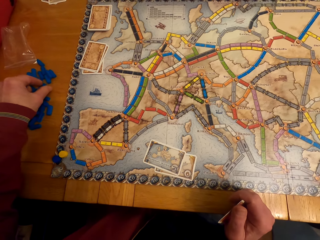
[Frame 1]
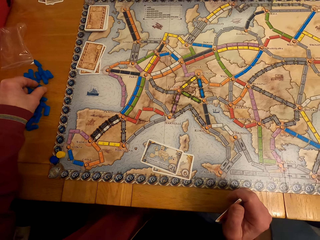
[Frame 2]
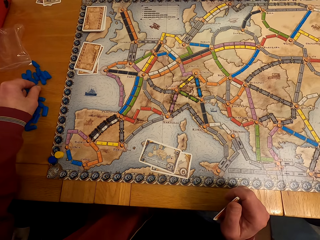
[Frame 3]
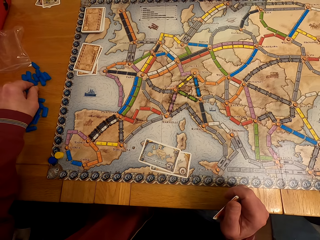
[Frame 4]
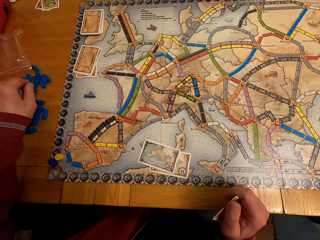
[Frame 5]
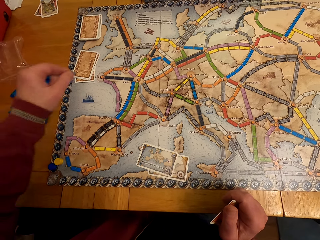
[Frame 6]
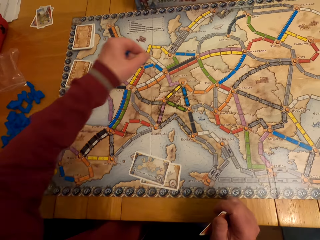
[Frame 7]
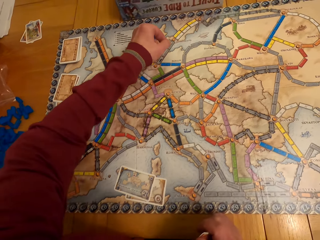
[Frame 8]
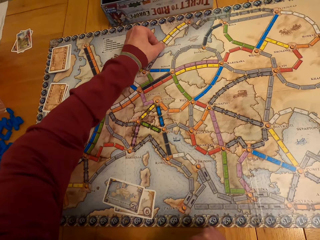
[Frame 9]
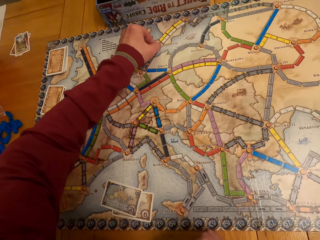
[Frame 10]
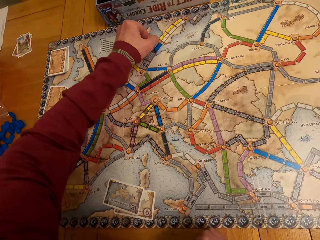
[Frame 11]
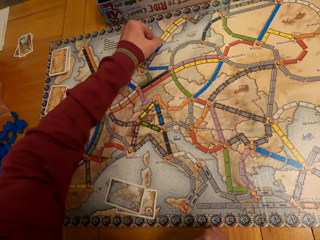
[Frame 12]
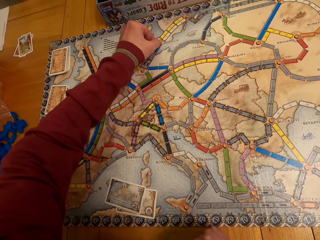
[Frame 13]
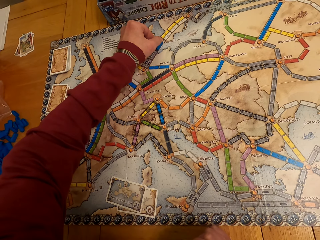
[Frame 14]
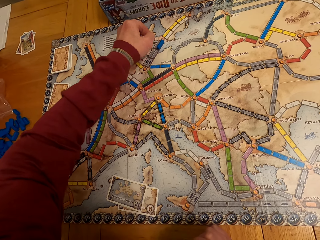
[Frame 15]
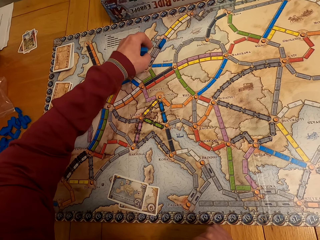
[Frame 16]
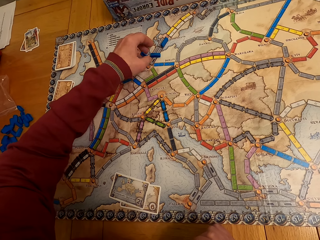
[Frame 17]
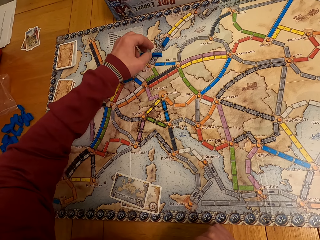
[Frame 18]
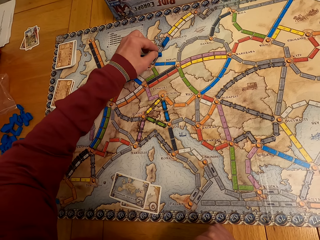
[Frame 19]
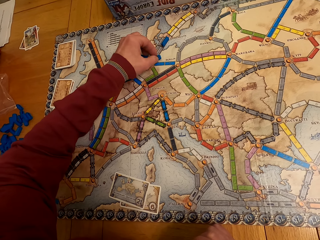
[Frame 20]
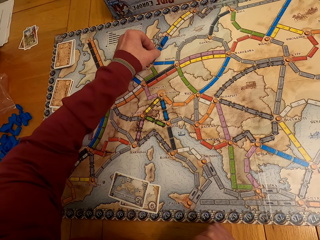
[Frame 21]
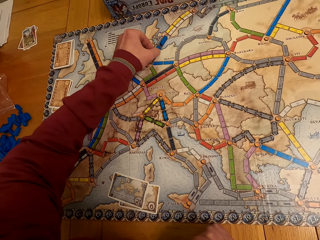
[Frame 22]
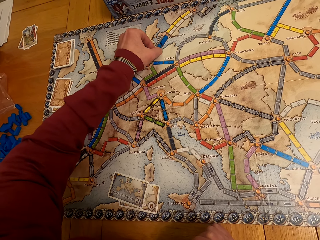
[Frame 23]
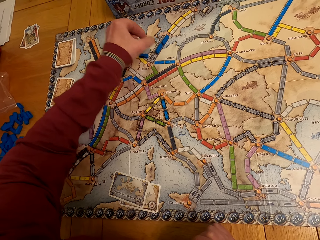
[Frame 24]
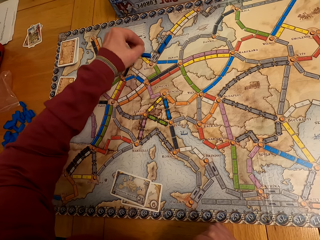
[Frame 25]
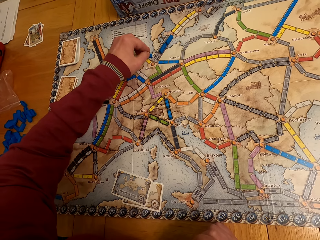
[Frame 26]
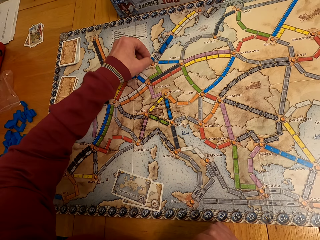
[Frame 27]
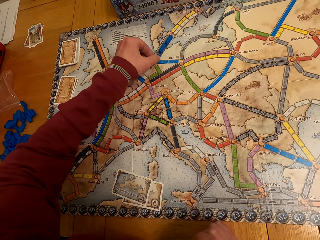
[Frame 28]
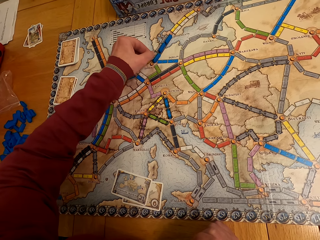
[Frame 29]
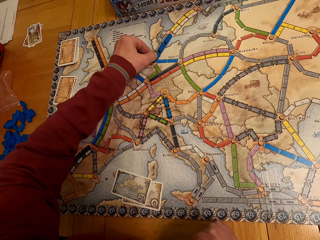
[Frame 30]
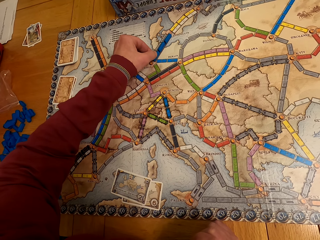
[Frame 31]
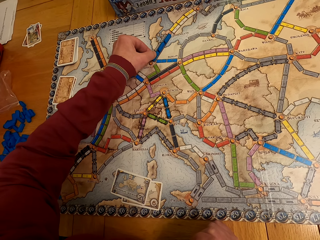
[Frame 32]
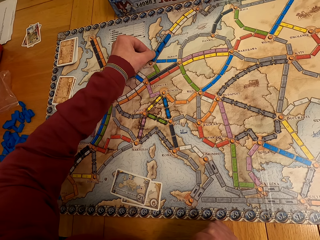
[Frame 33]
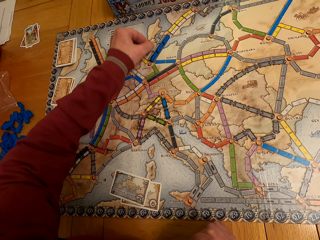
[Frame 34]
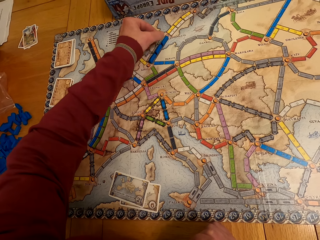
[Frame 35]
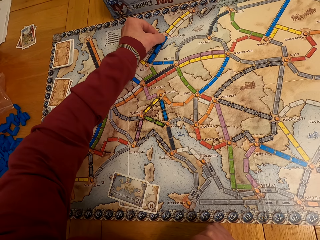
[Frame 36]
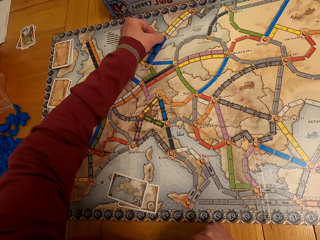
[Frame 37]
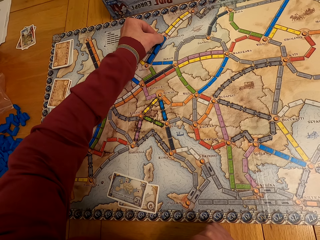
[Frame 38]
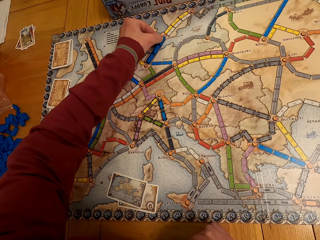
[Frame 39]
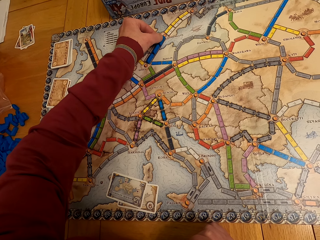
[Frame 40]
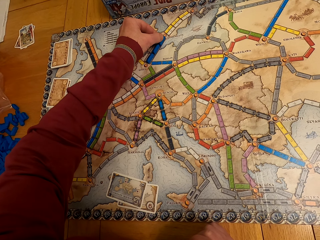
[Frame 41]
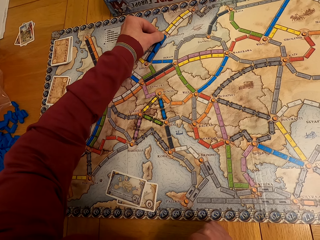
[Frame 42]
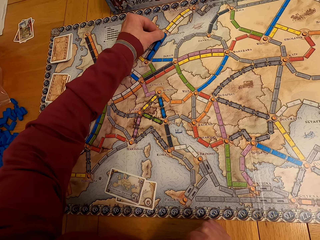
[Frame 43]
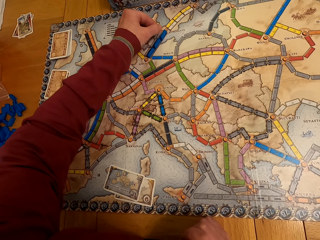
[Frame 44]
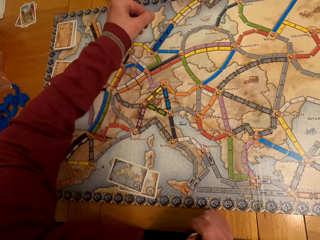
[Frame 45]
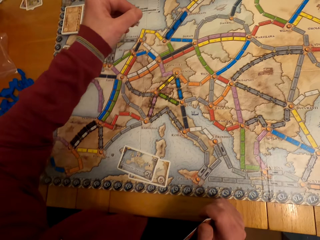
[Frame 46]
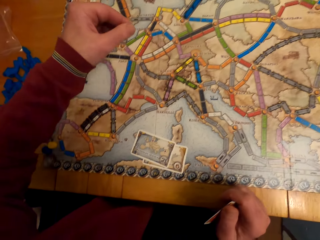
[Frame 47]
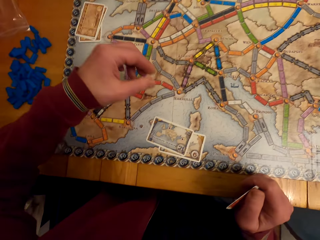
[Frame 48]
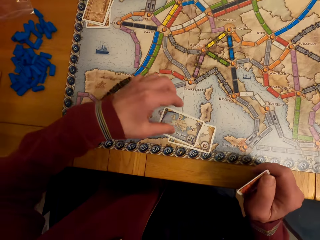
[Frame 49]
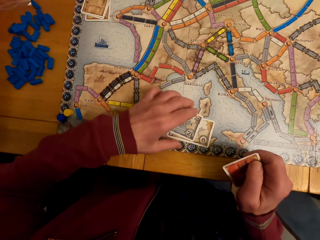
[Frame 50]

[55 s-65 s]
A man puts the model pieces on the paper. The camera wearer arranges the board game chips on the table. The man puts the model pieces on the paper again. The man moves the model piece. The man moves the hand.

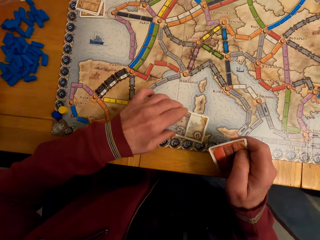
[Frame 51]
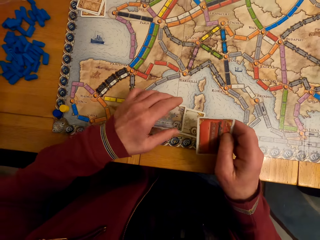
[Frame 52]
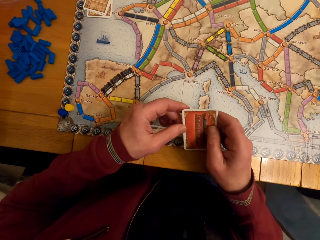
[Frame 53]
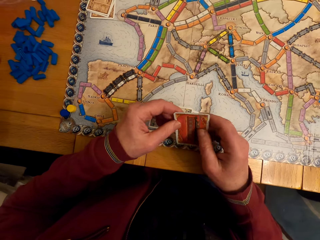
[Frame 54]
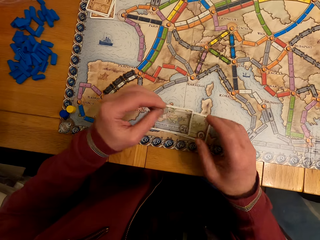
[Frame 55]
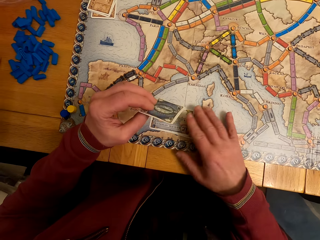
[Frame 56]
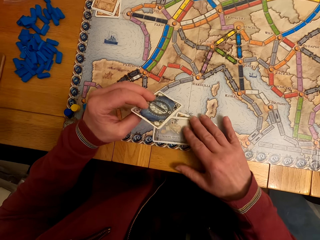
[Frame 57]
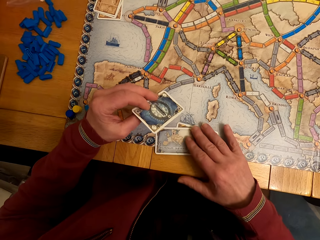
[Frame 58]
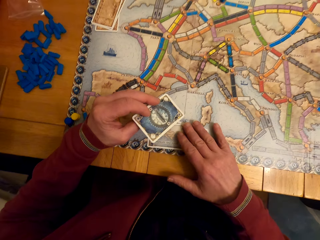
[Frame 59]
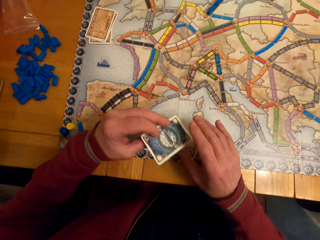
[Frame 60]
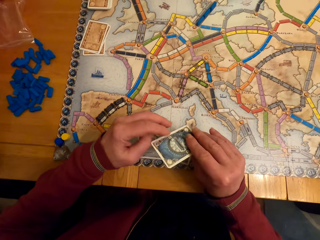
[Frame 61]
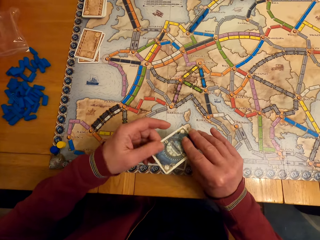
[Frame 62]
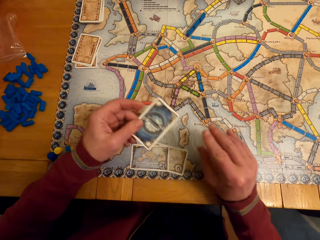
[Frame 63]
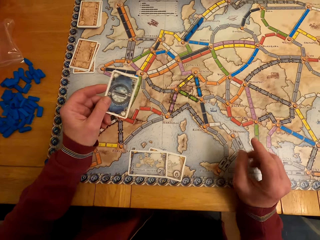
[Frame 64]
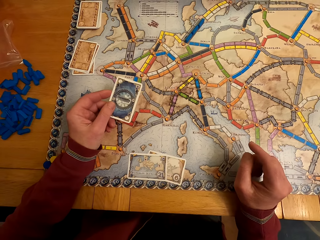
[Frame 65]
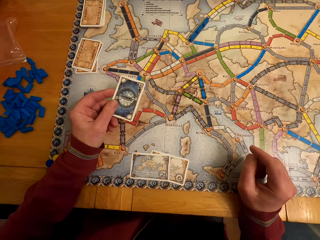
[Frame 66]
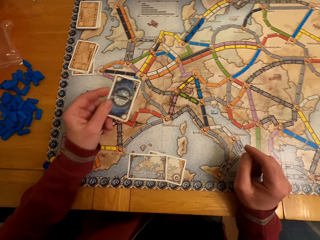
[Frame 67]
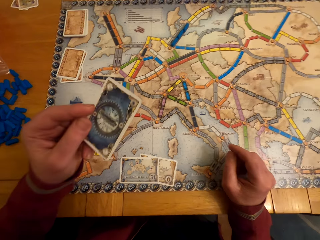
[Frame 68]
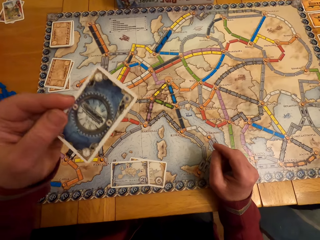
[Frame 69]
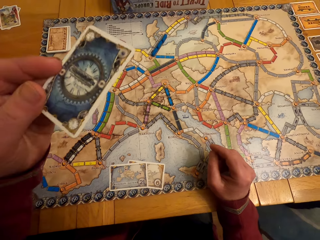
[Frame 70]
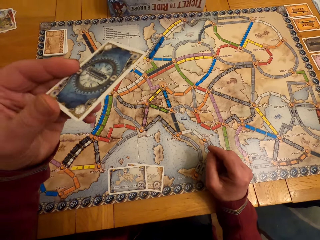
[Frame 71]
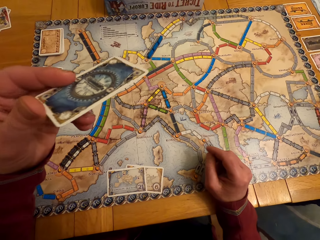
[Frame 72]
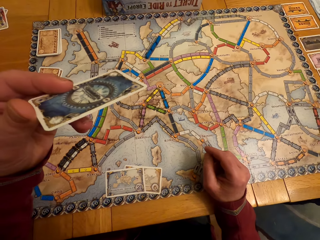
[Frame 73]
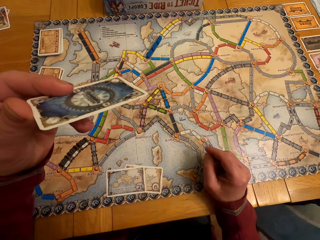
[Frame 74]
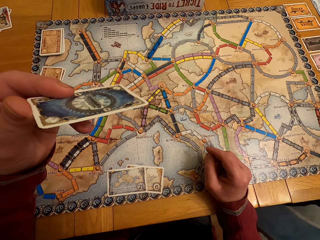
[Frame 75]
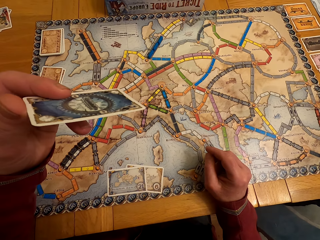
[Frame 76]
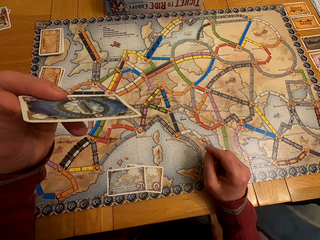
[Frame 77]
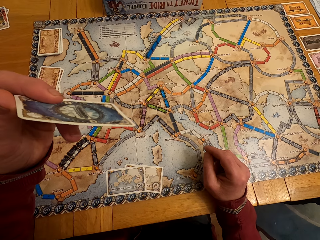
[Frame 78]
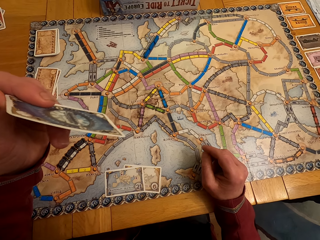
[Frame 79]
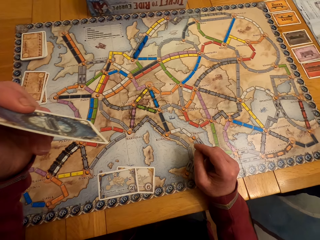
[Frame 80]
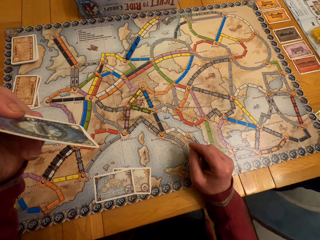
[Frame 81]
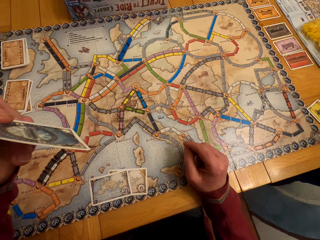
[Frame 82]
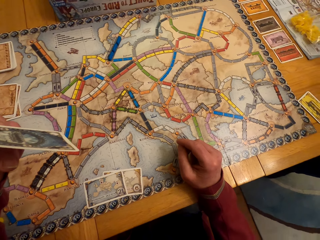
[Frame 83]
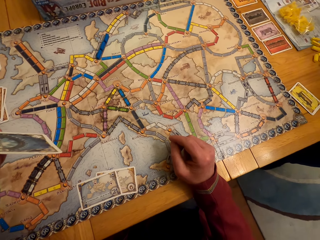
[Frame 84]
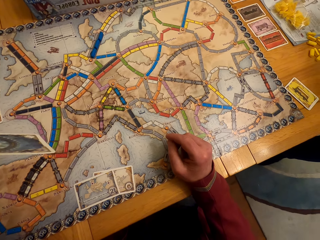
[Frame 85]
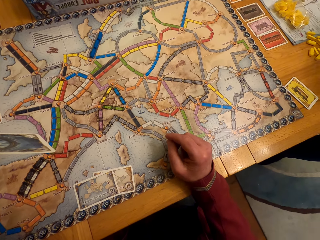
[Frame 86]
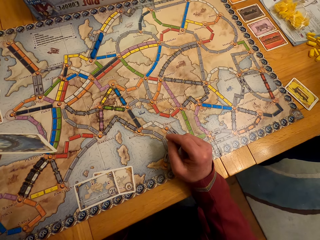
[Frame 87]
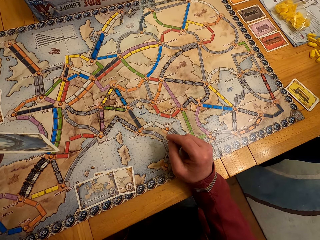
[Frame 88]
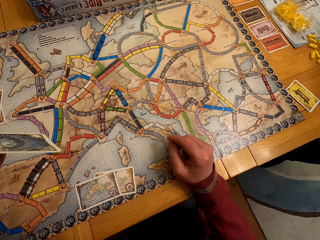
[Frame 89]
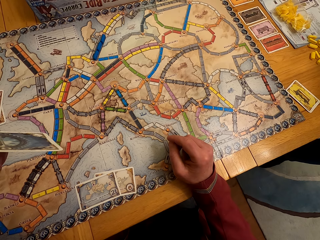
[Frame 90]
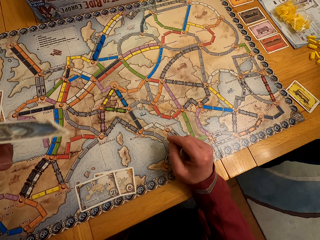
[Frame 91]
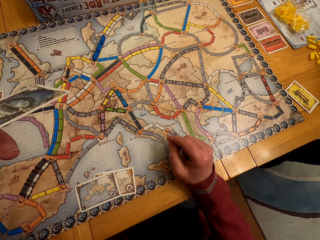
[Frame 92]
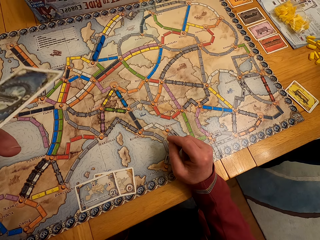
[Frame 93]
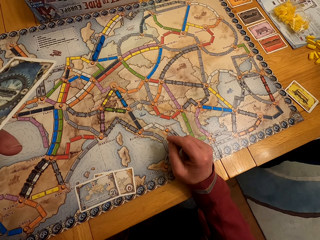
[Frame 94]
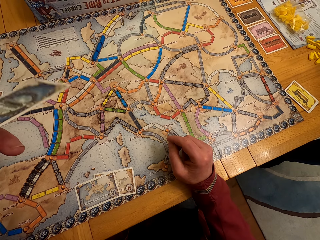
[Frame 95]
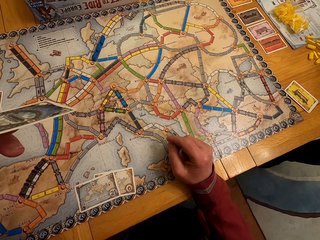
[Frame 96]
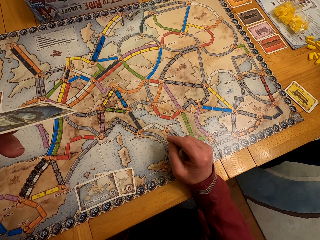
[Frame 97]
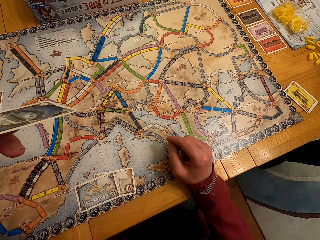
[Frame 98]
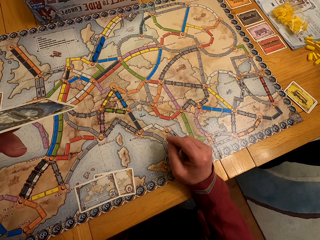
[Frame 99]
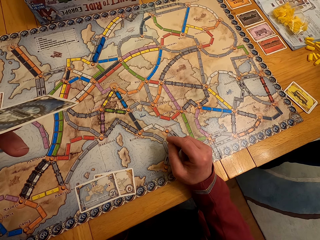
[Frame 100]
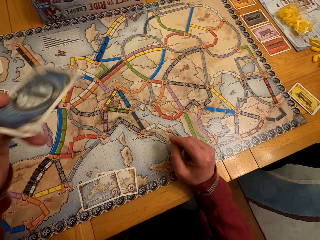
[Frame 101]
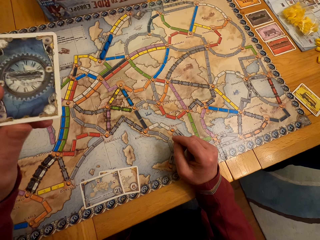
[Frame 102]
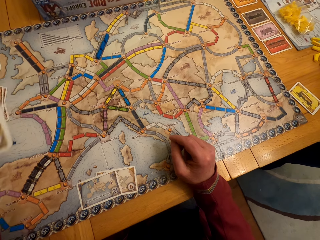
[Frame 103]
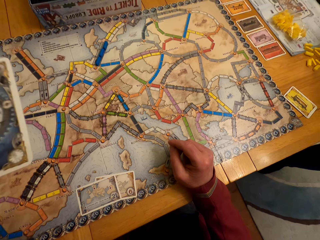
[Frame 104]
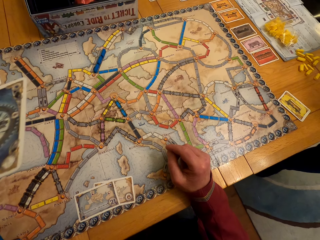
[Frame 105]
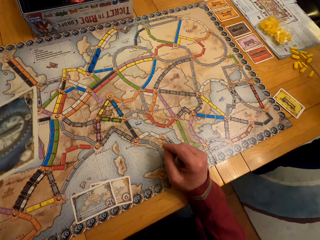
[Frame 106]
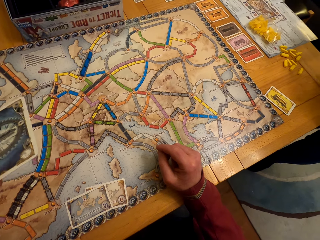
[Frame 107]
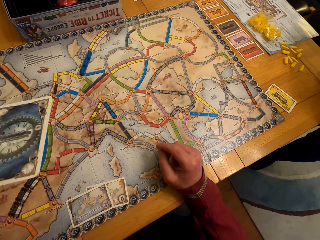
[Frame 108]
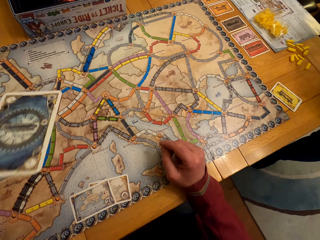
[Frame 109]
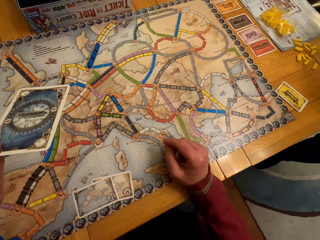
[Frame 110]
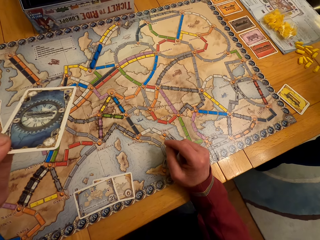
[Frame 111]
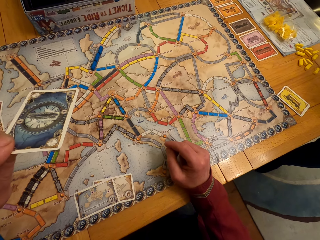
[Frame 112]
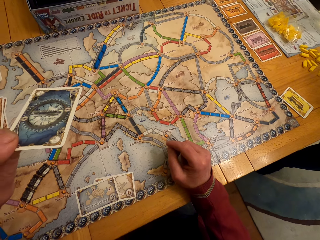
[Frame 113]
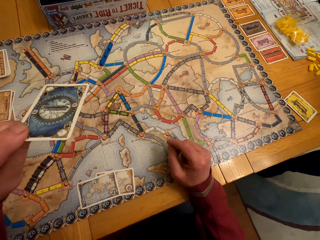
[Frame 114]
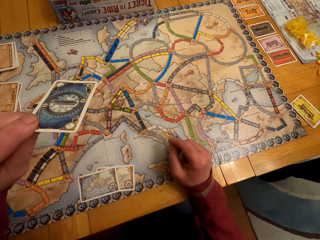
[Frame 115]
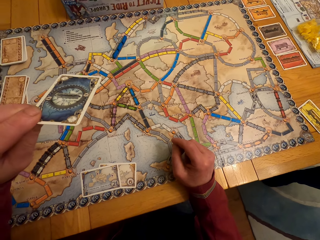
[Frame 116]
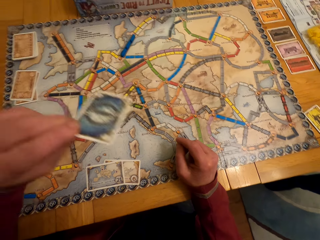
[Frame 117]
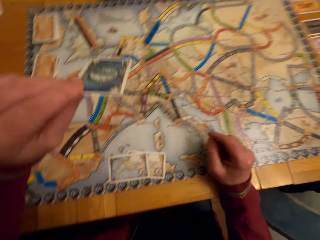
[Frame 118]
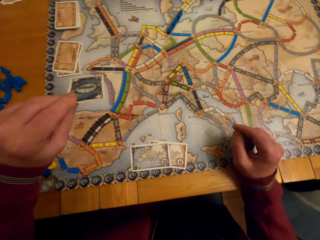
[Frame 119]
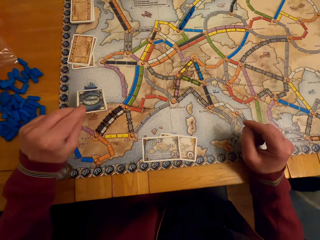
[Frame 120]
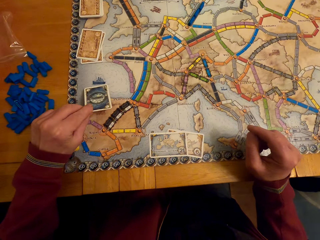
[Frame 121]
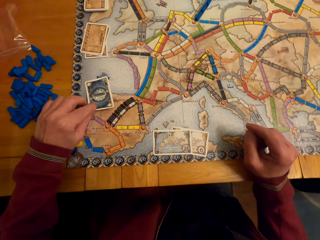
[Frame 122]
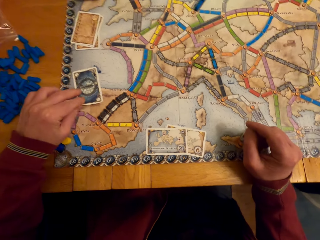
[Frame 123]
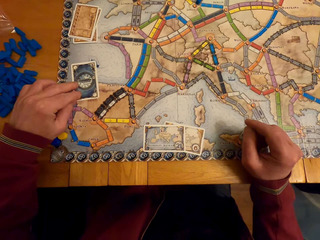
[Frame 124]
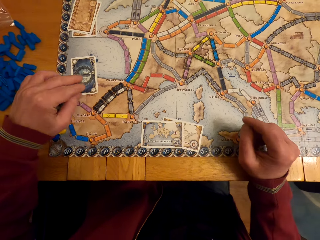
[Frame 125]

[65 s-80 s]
A man moves the cards, passes the cards to the left hand and moves the cards. The man passes the cards to the right hand and passes the cards to the left hand. The man looks at the cards. The man moves the hand. The camera wearer holds a board game card with his left hand. The man looks at the cards. The man moves the hand. He moves the hand again. The camera wearer converses with a lady. The man puts the cards on the table.
